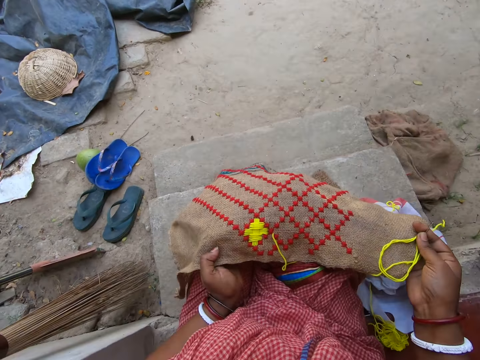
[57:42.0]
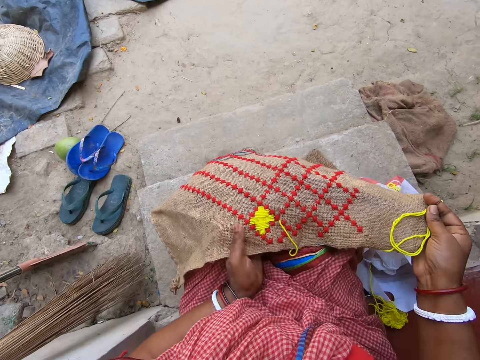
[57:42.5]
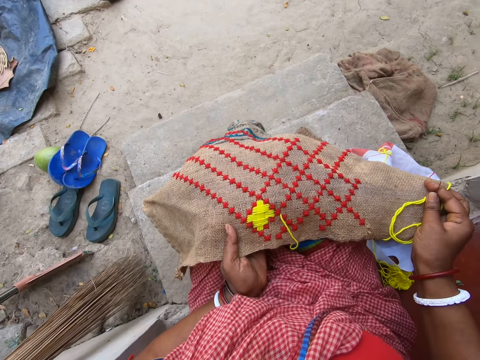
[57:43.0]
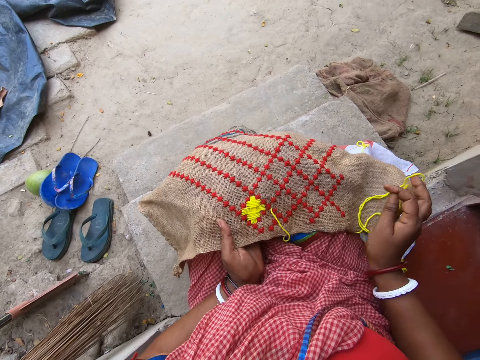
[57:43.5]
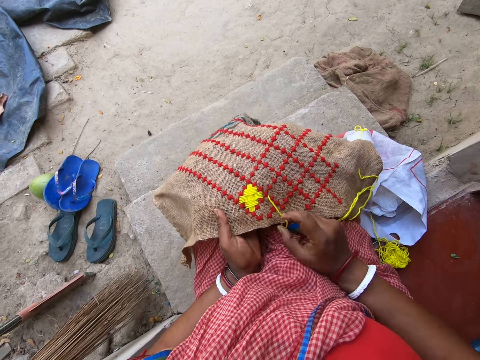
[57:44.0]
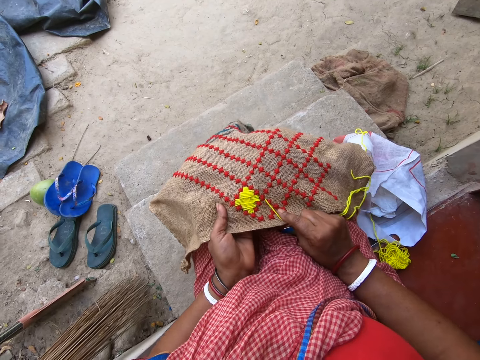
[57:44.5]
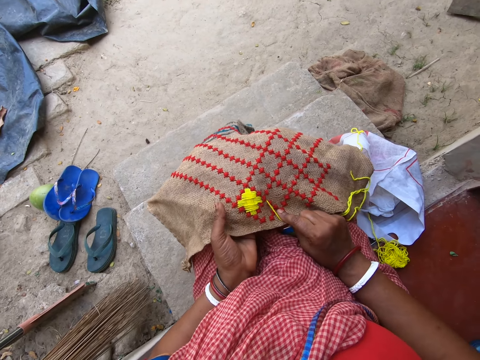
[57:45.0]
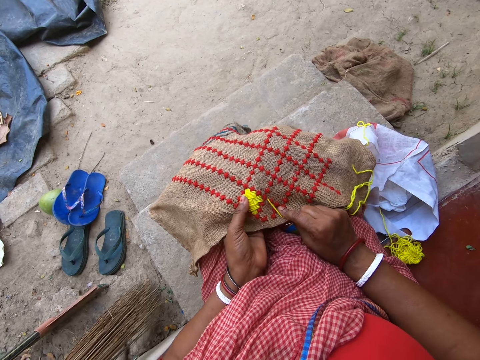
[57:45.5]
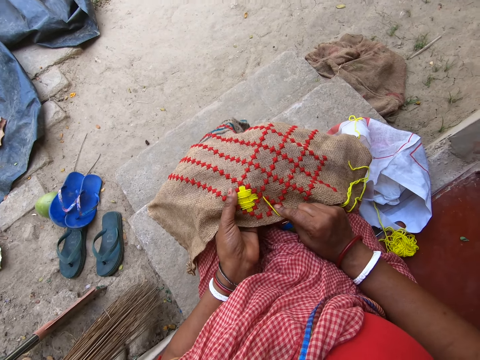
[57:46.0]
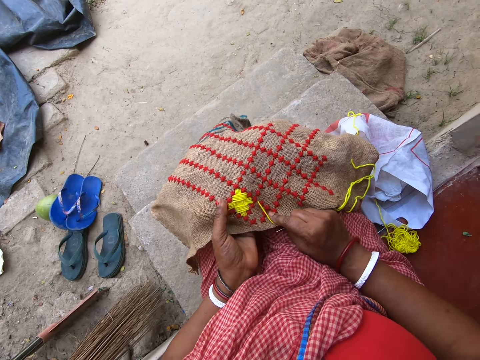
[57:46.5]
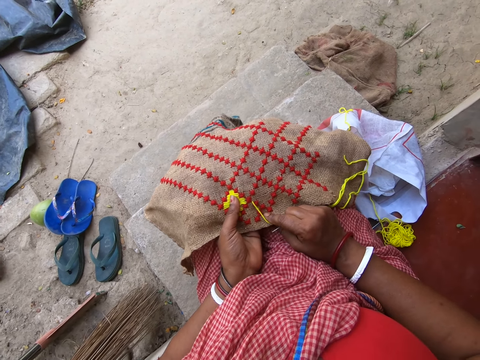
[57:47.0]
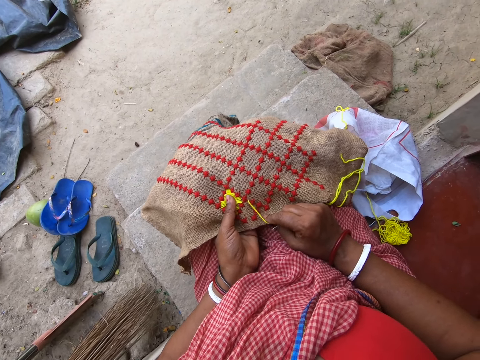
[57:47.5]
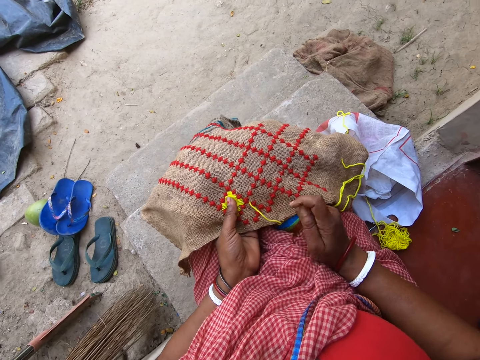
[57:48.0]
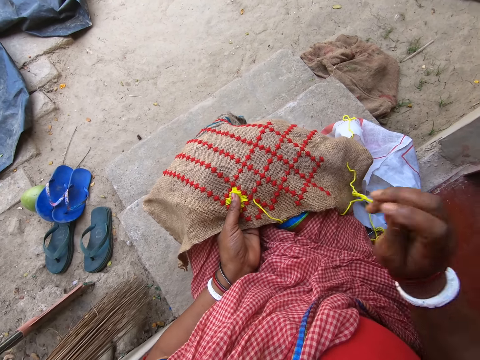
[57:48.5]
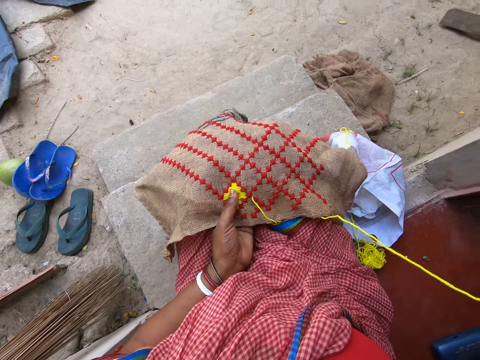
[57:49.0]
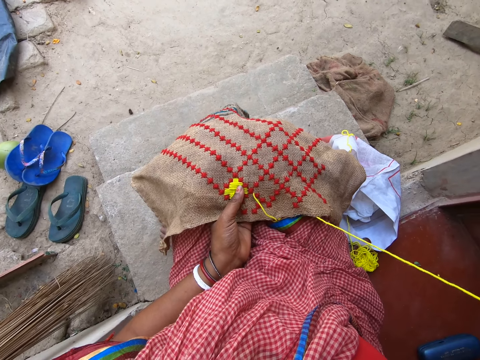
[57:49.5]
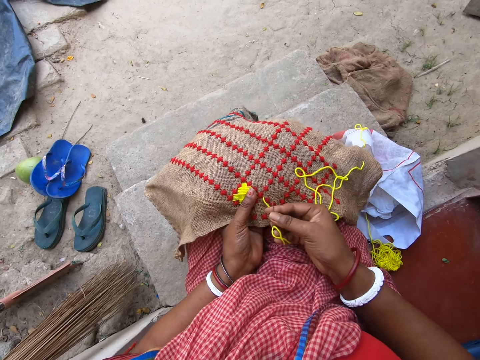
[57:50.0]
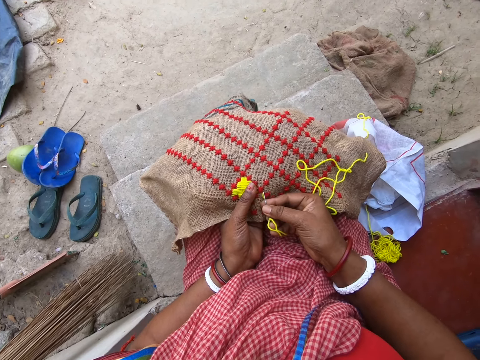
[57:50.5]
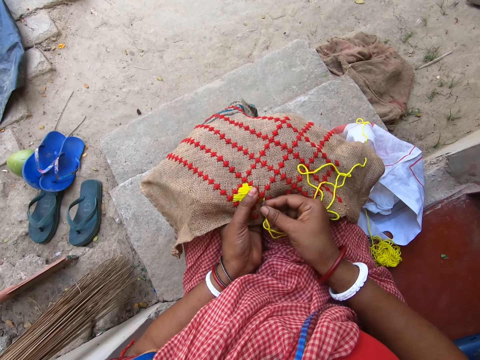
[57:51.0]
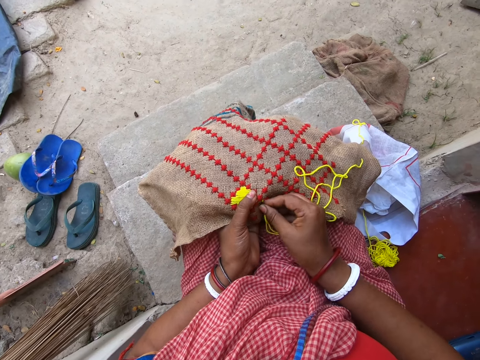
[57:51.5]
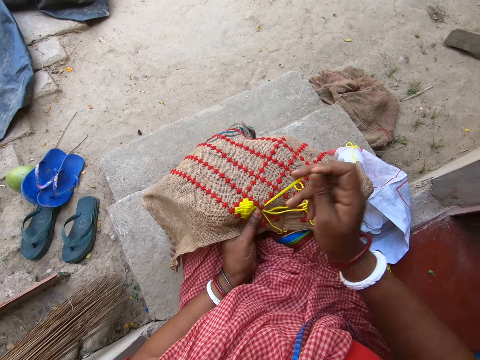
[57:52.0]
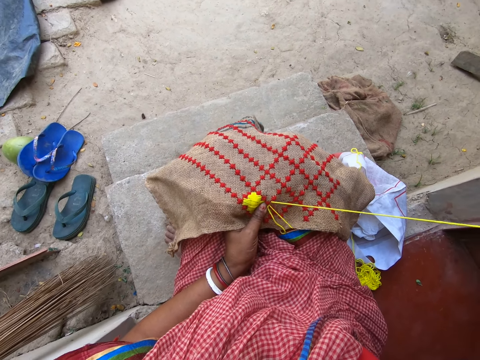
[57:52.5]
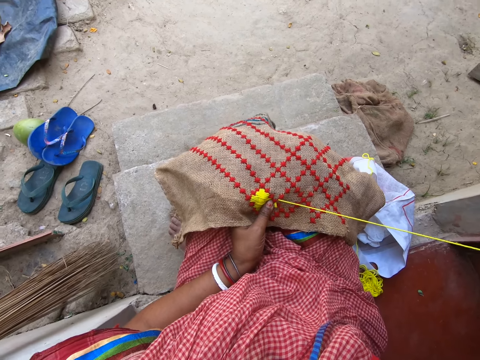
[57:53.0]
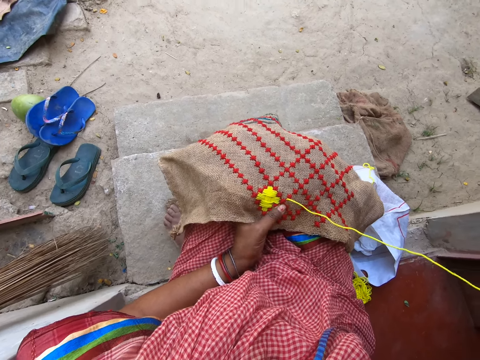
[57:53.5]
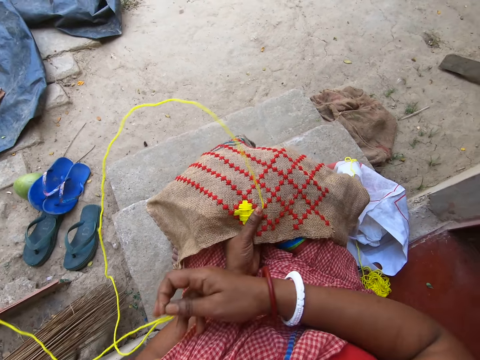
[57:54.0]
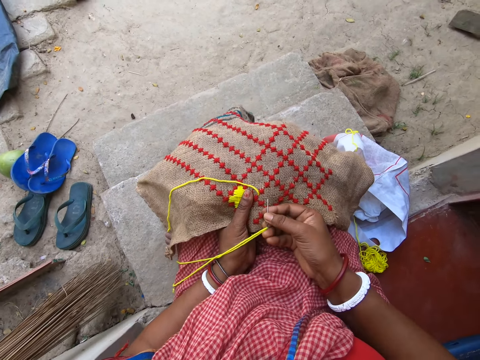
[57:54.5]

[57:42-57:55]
The camera wearer puts the sack on the knee. She sews the piece of material with the needle and wool in her right hand.

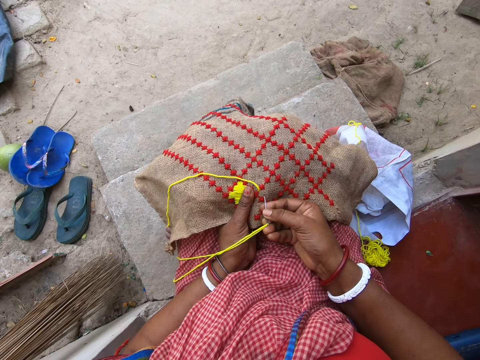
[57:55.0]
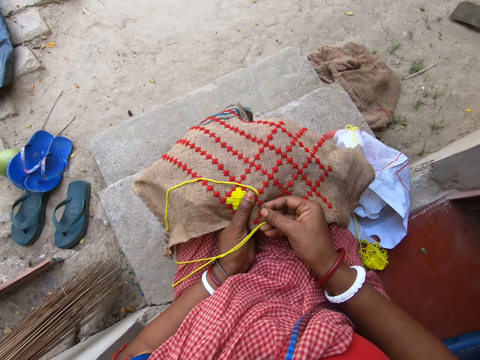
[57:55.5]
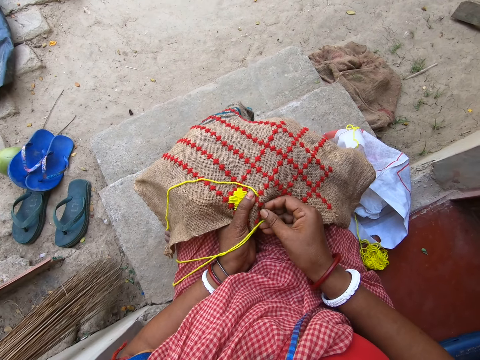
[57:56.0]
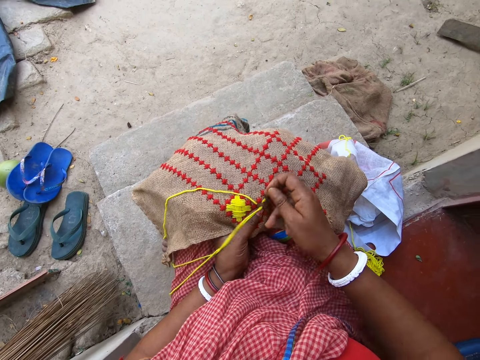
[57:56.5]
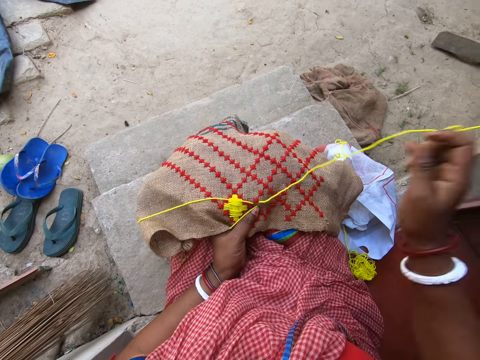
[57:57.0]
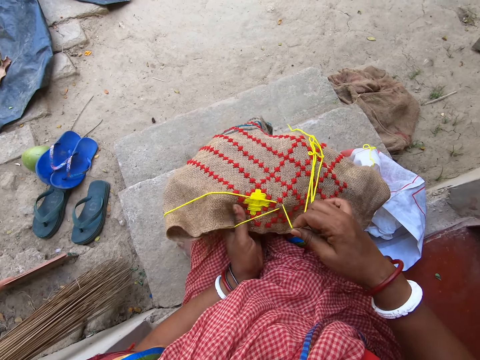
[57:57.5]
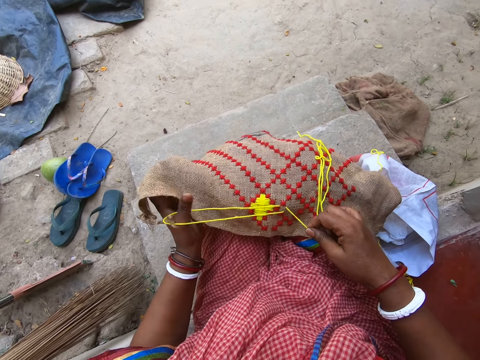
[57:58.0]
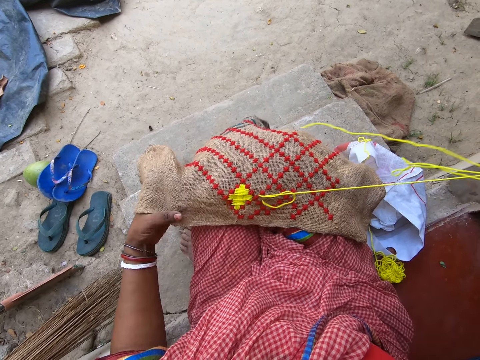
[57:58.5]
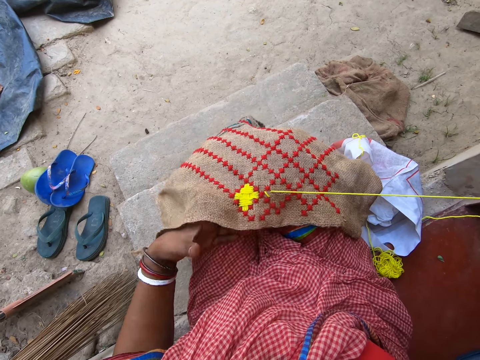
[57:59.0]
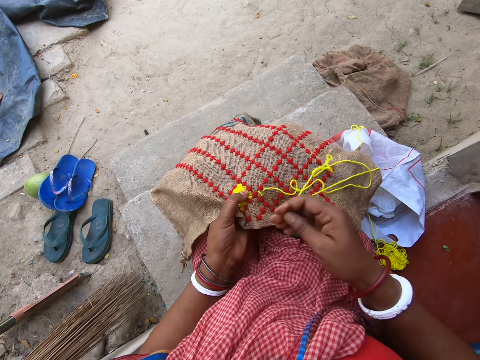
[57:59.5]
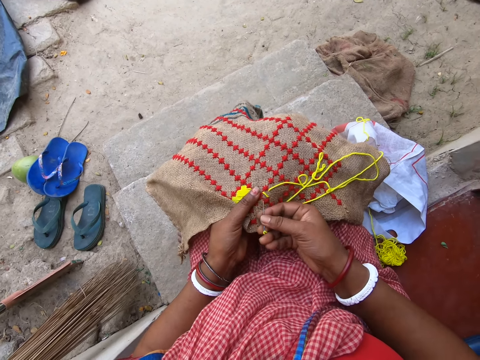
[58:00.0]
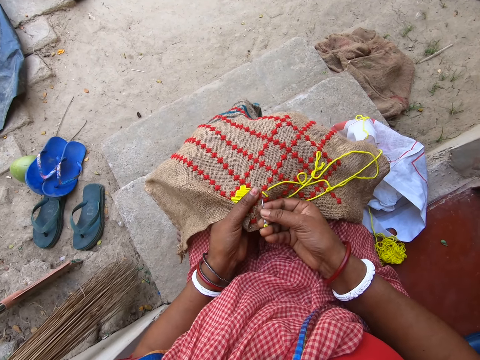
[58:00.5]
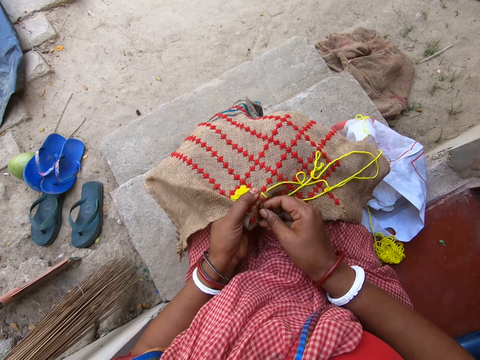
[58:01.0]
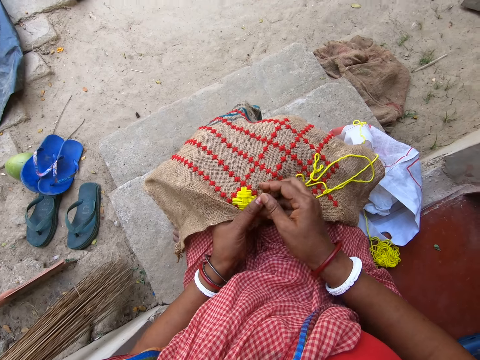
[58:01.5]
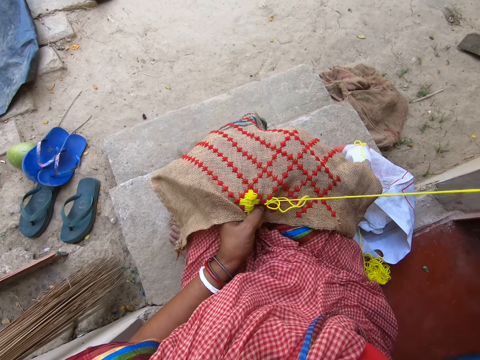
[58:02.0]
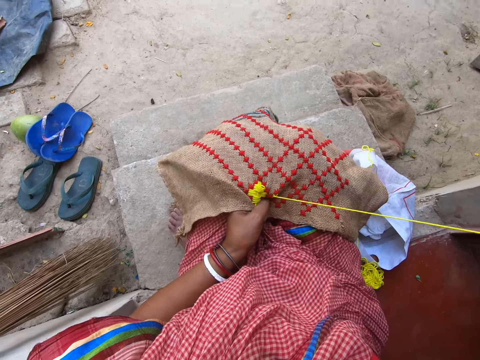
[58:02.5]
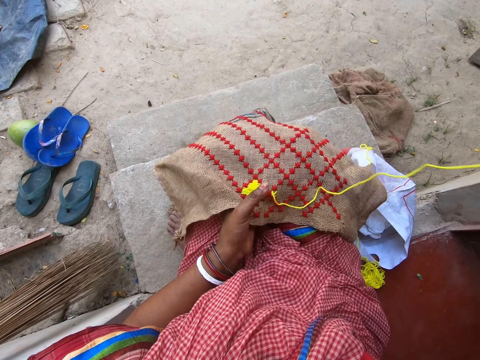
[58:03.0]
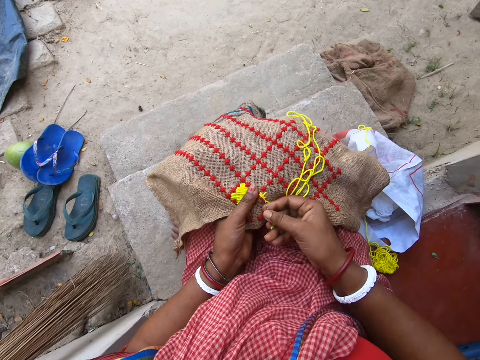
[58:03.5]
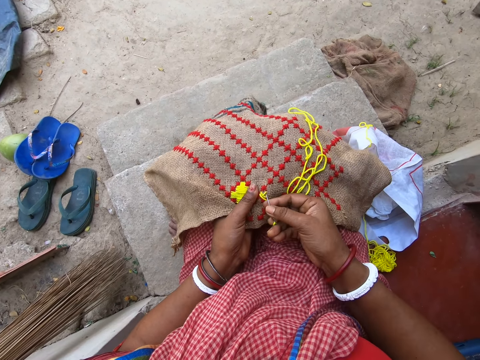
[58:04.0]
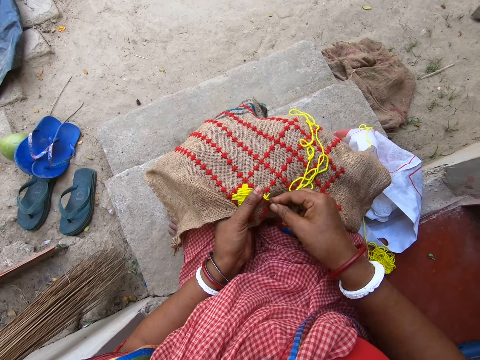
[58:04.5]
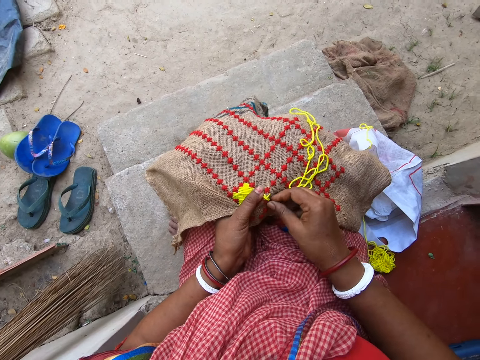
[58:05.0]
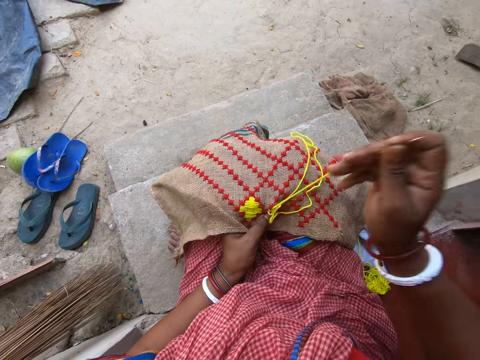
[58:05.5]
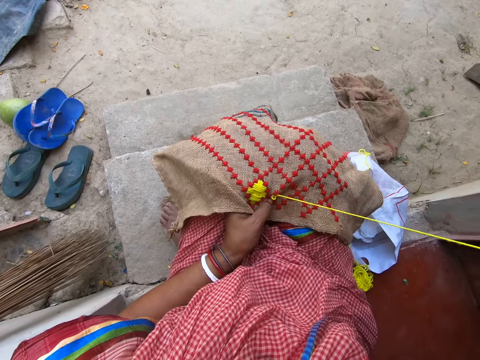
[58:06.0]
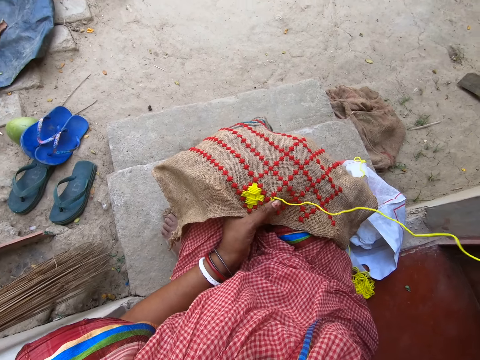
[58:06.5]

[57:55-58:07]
The camera wearer converses with a woman. They sew a sack.

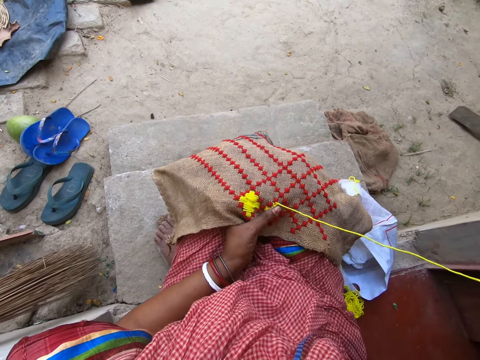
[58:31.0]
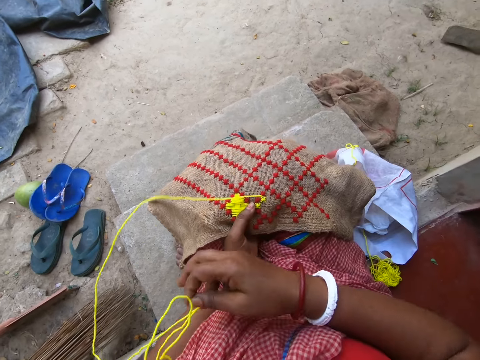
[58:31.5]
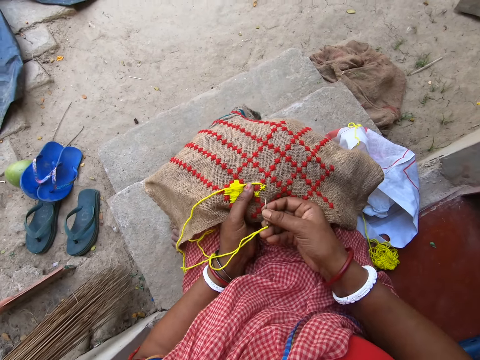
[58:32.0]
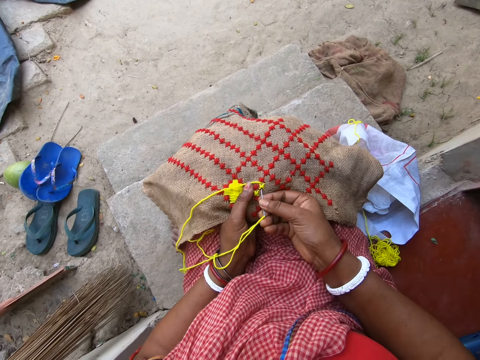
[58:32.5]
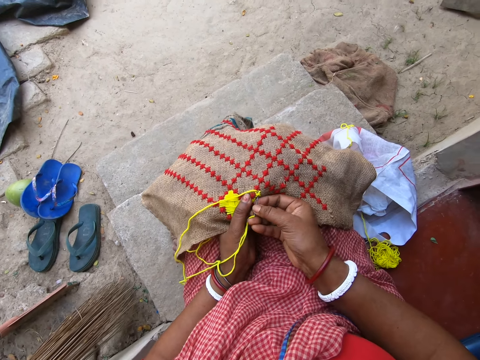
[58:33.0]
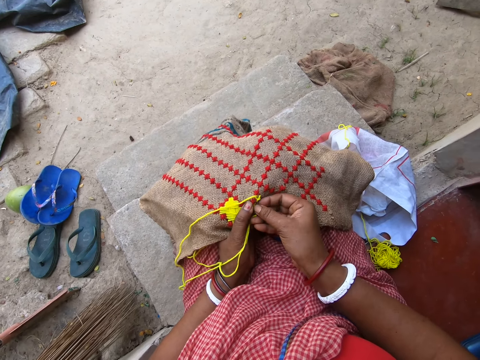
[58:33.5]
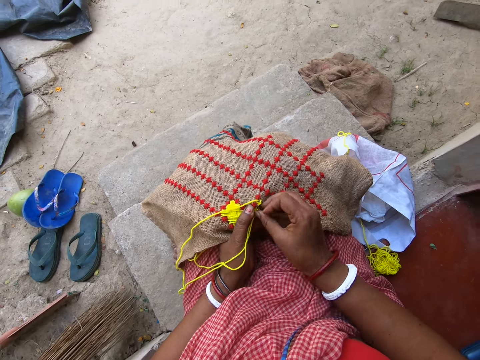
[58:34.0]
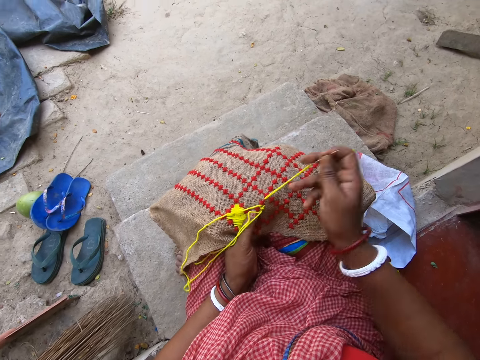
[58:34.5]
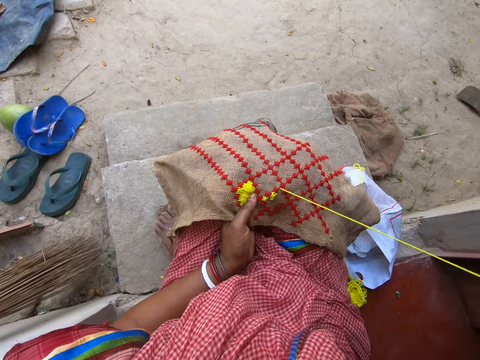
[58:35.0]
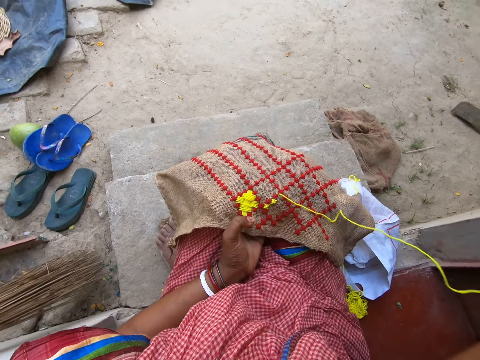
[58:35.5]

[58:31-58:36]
The camera wearer converses with a woman.
